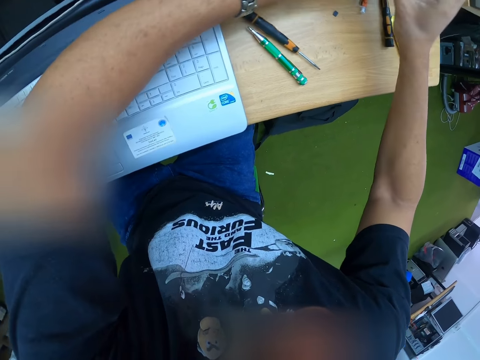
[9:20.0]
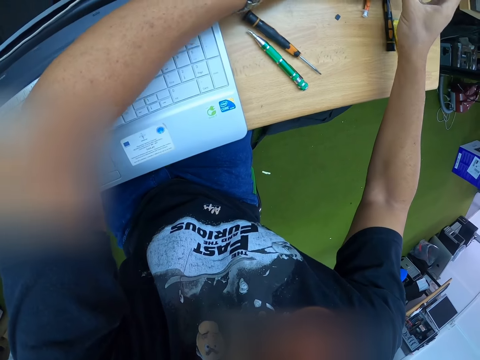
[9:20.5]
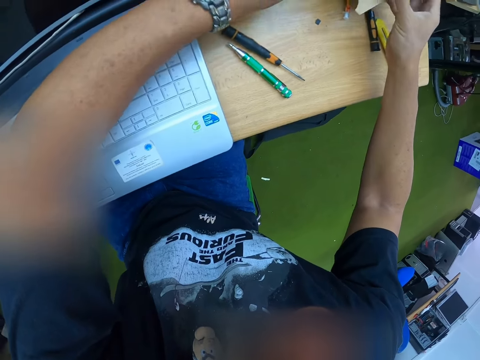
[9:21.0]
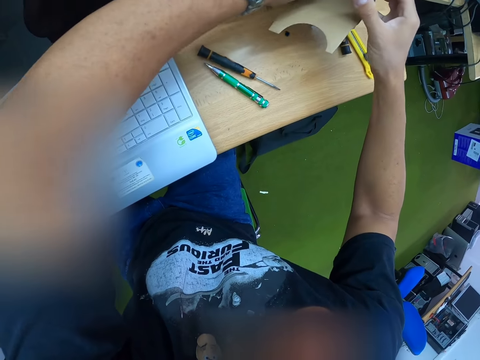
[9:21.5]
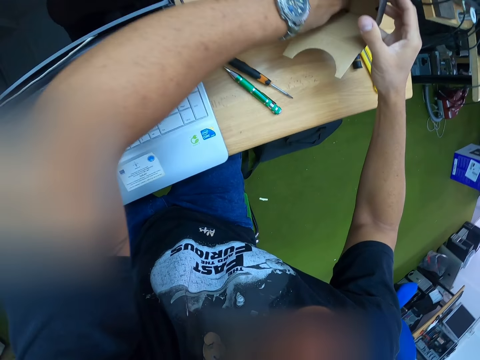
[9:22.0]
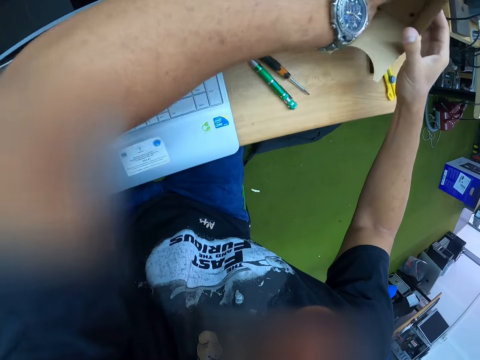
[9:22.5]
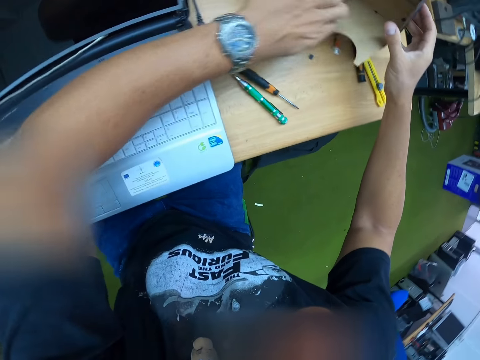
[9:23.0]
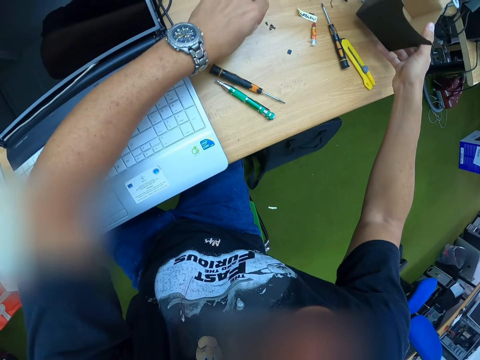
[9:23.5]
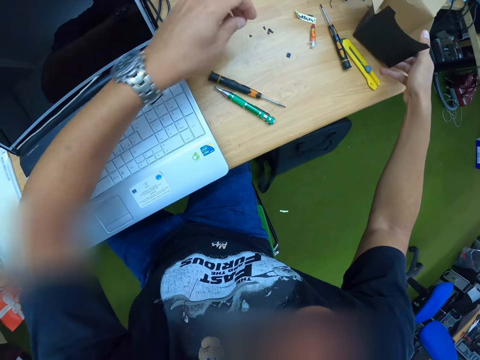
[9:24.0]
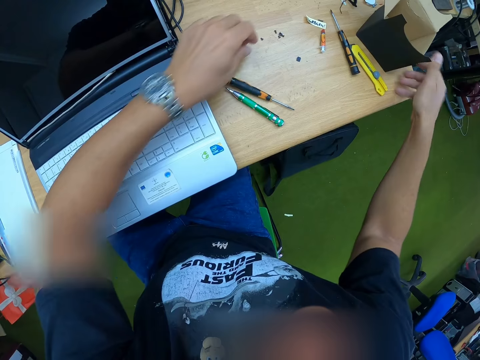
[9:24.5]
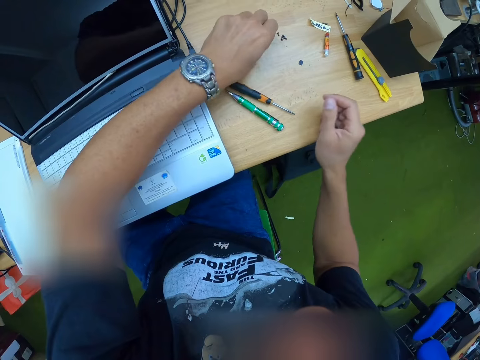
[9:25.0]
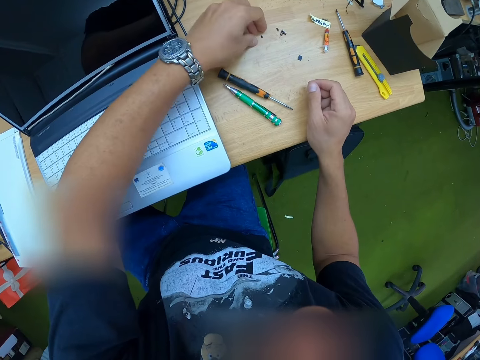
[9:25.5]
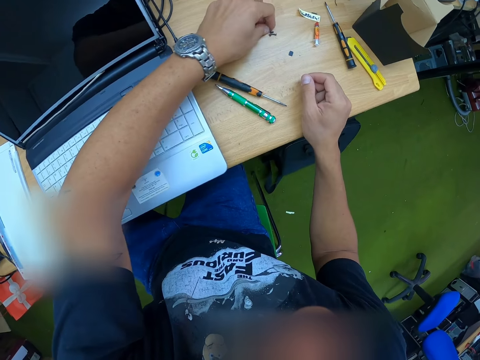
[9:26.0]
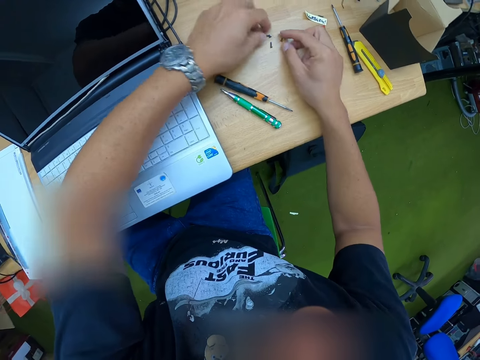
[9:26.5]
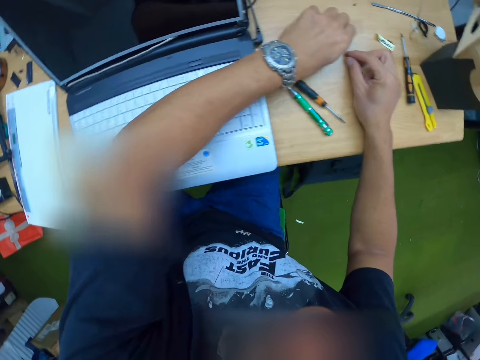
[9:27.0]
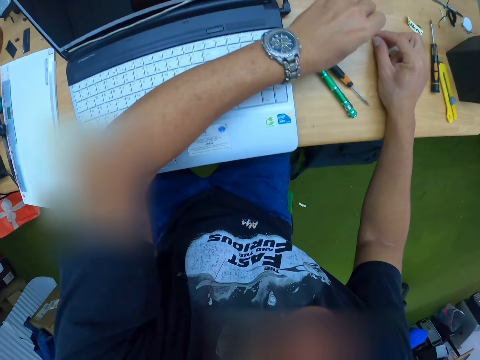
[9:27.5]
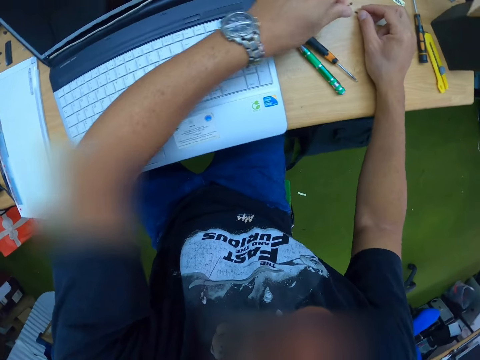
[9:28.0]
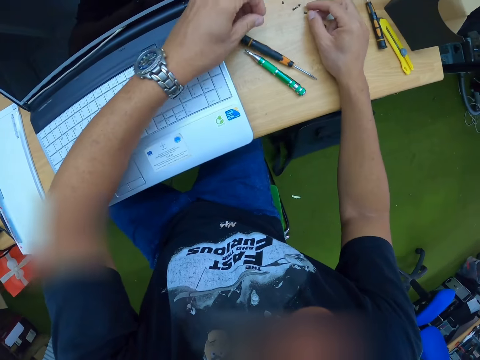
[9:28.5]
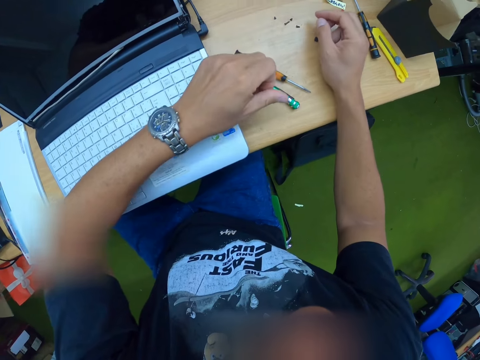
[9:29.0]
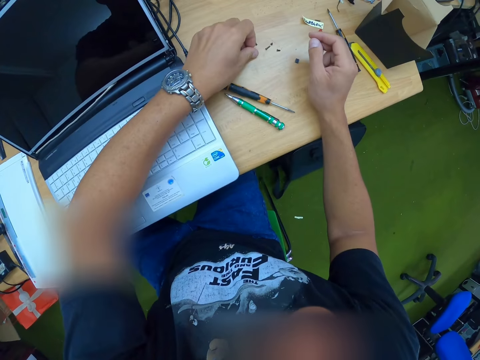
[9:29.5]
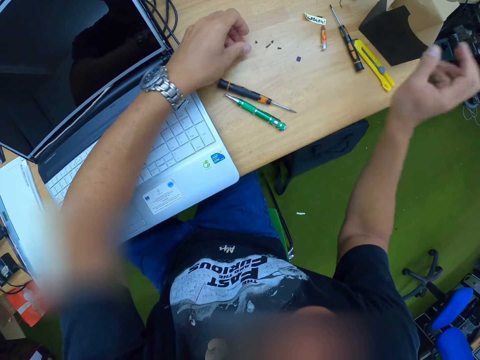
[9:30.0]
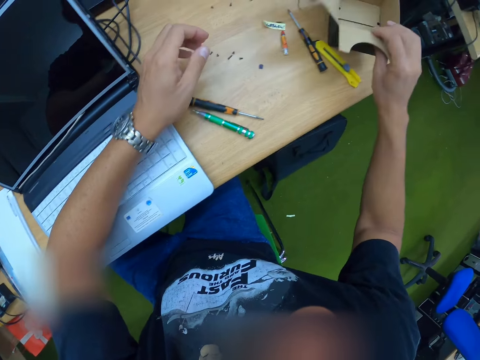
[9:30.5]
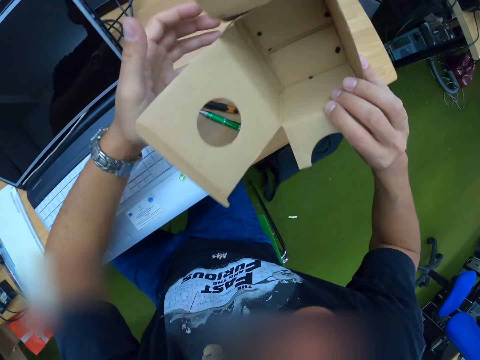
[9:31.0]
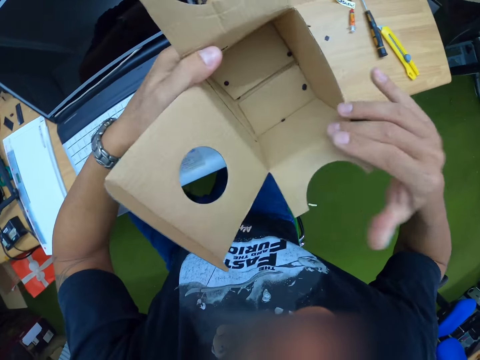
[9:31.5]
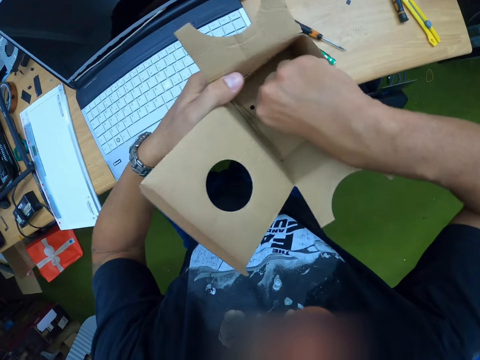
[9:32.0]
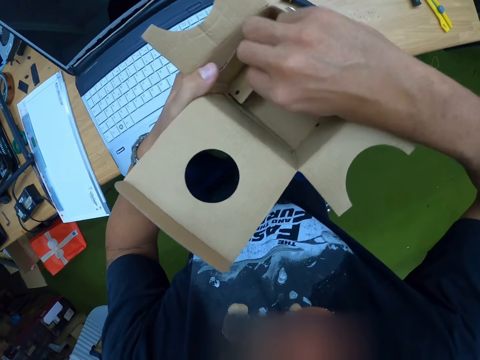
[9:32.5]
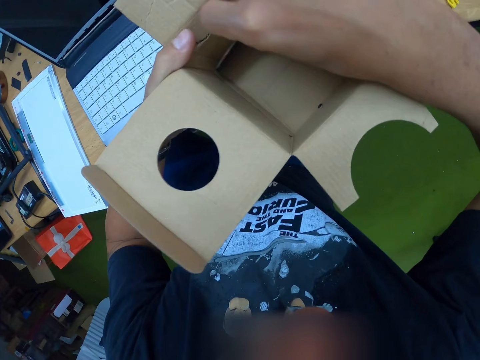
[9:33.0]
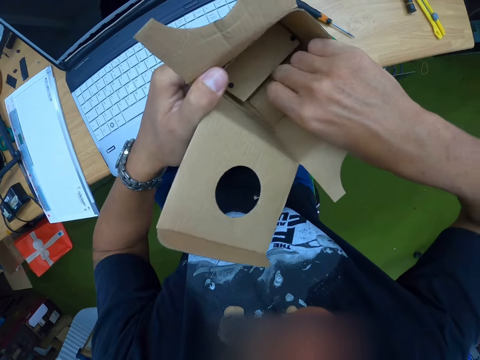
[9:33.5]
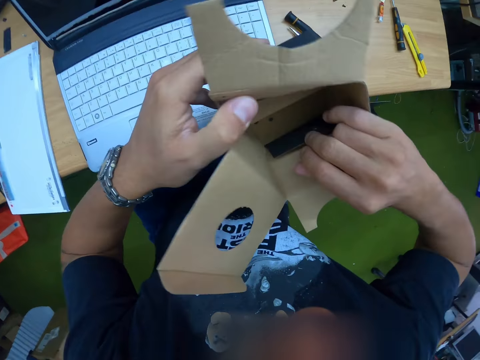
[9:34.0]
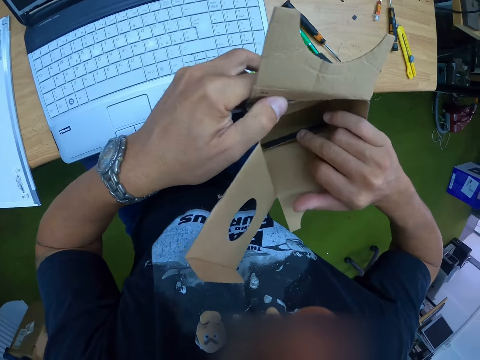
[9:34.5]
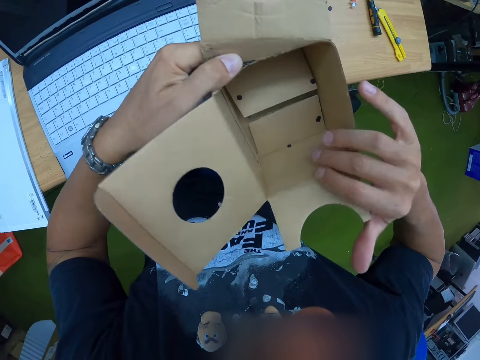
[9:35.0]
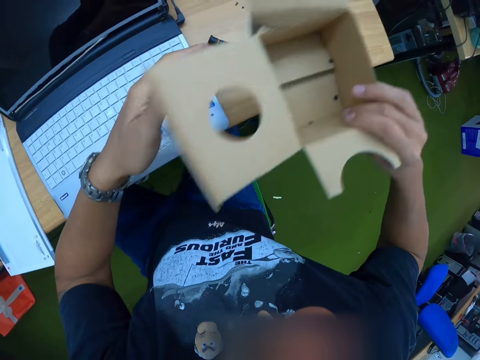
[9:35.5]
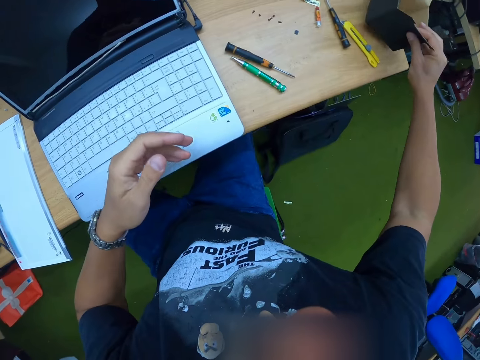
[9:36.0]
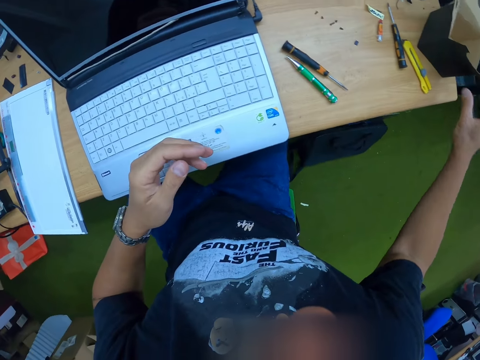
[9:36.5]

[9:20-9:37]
The camera wearer removes screws from the box. He drops the box on the table with his right hand. He picks up a screw on the table with his left hand. He touches screws on the table with both hands. He picks up the box on the table with his right hand. He passes the box from his right hand to his left hand. He searches for a screw in the box with his right hand. He takes screws from inside the box. He drops the box on the table with his right hand.

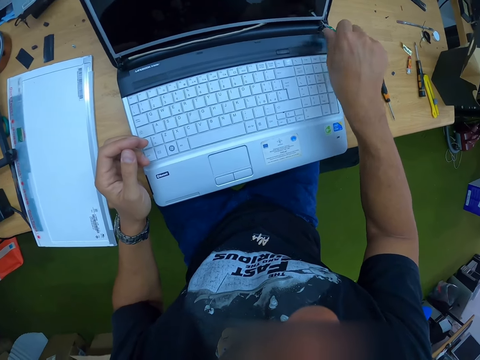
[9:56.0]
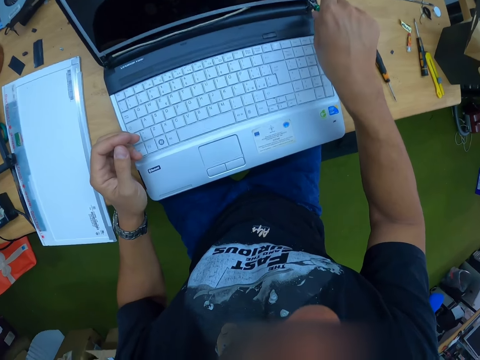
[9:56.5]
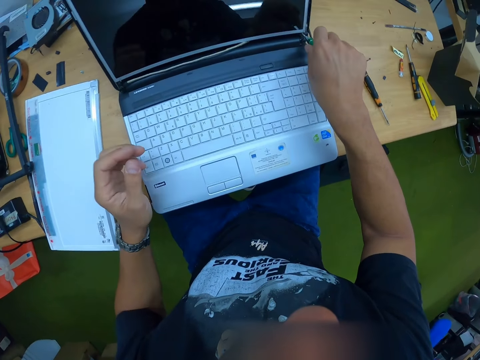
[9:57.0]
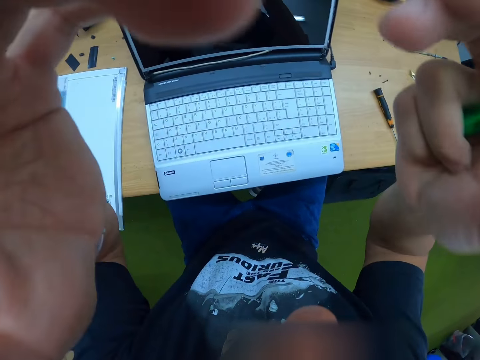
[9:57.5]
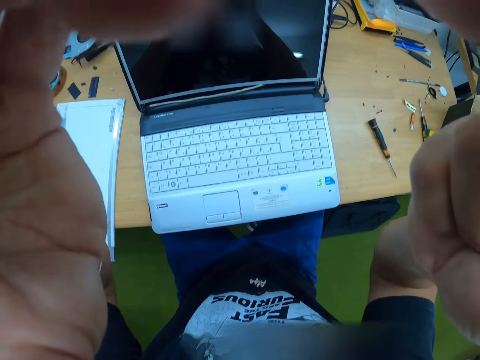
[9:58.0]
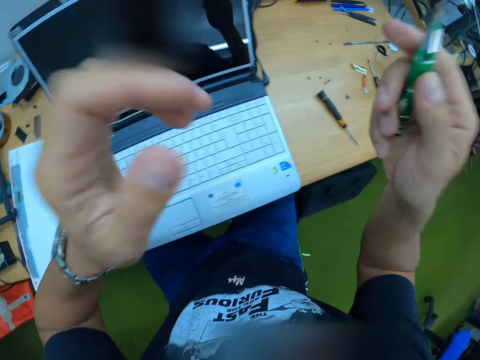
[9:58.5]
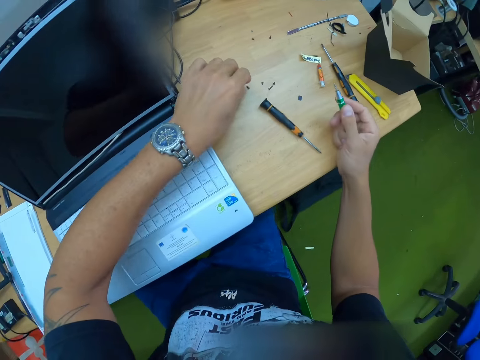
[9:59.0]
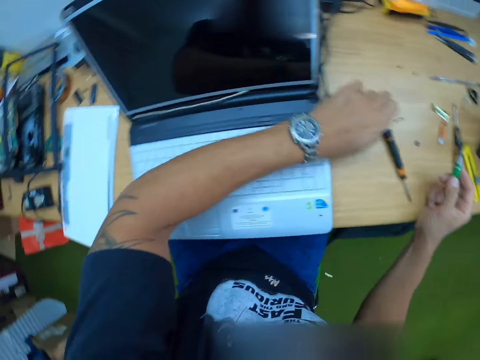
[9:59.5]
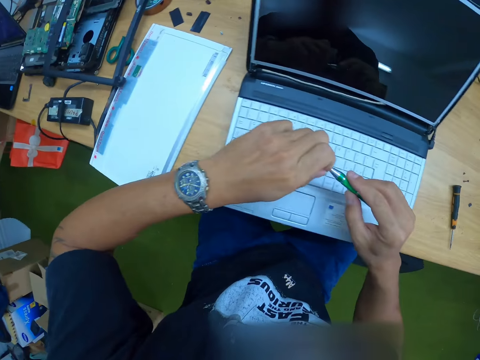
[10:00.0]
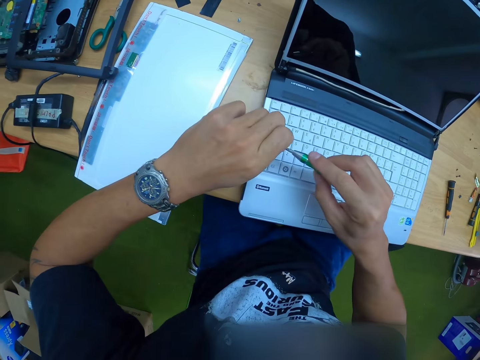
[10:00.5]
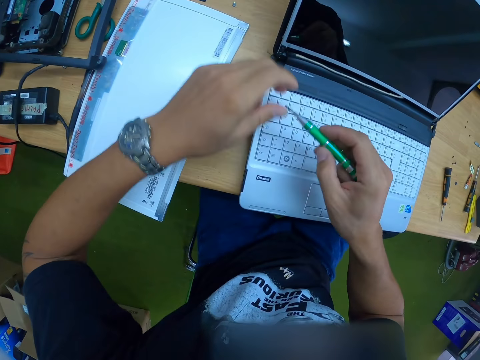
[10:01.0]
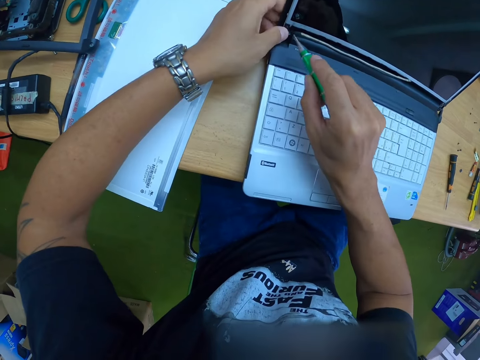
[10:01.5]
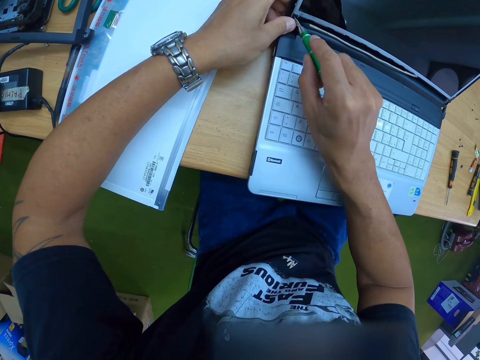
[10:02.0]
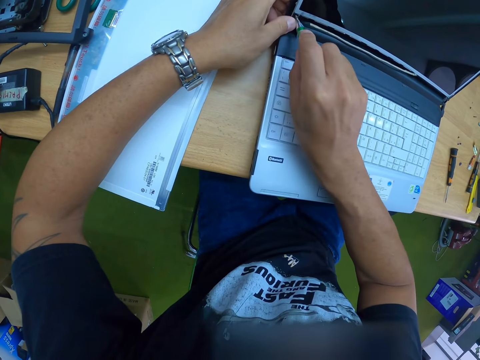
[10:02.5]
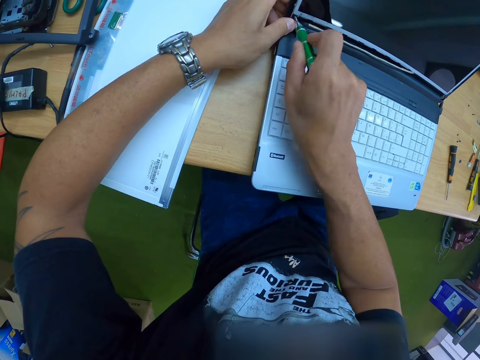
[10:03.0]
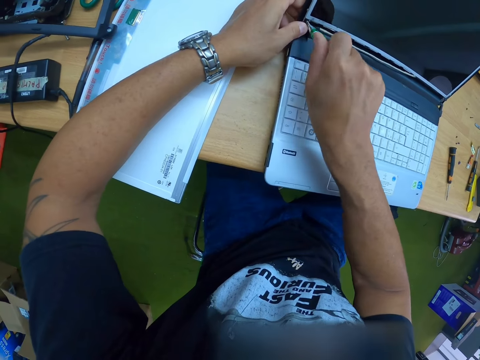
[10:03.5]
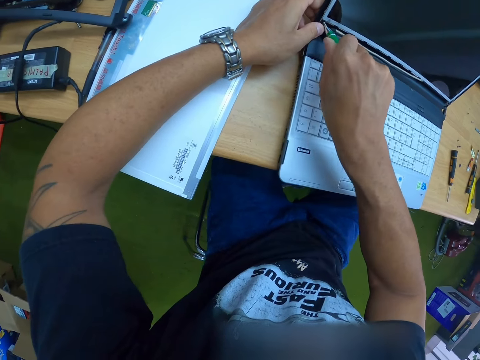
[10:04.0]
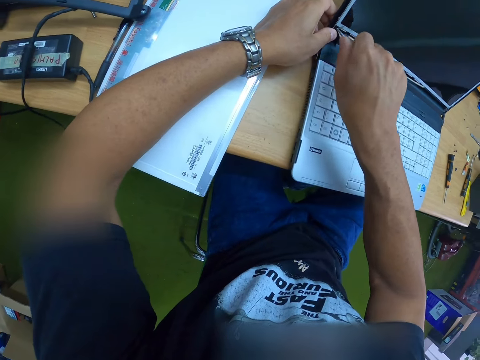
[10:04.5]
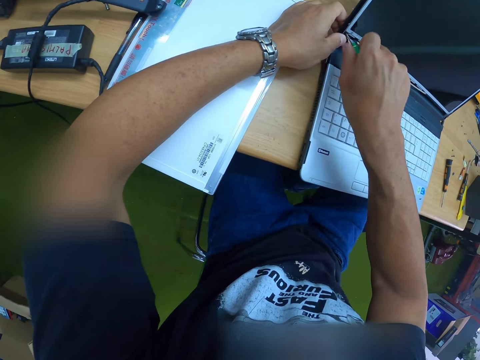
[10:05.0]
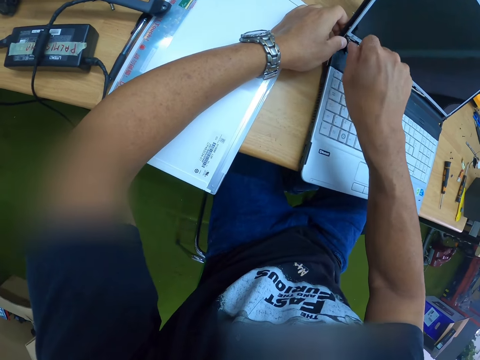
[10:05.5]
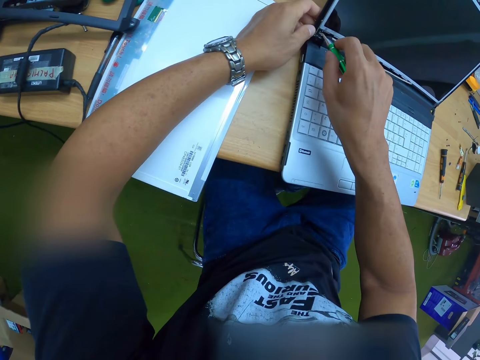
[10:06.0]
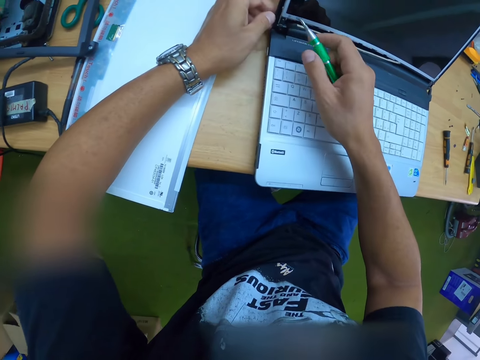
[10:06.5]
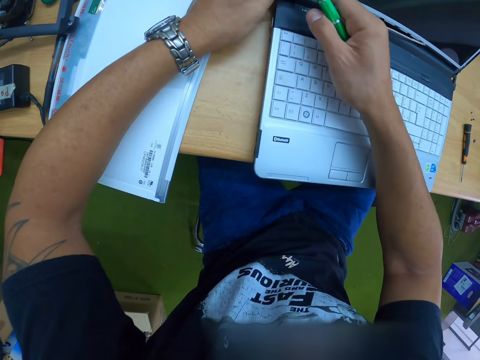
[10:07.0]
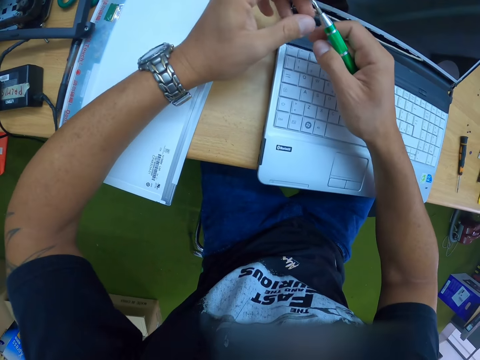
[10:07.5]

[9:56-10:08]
The camera wearer adjusts the camera on his head with both hands. He raises his hands to something. He lowers his hands to the table. He picks up a screw on the table with his left hand. He attaches the screw to the tip of the screwdriver with his left hand. He holds the laptop with his left hand. He screws the laptop screen with the screwdriver in his right hand.
